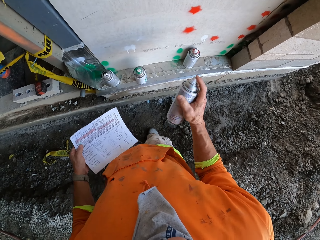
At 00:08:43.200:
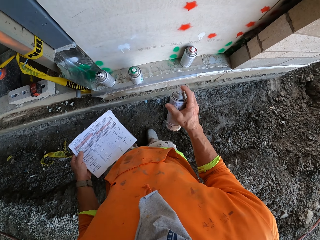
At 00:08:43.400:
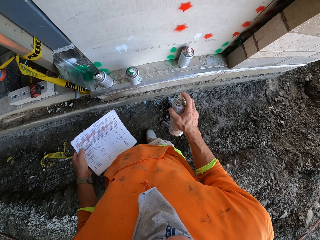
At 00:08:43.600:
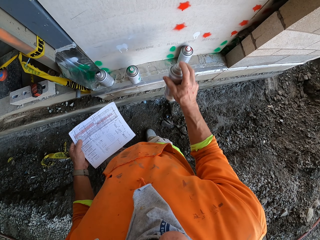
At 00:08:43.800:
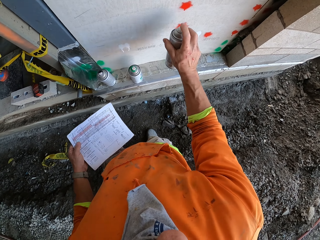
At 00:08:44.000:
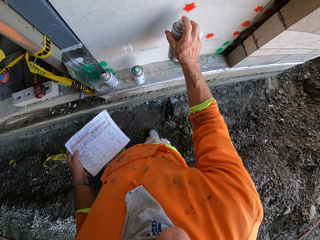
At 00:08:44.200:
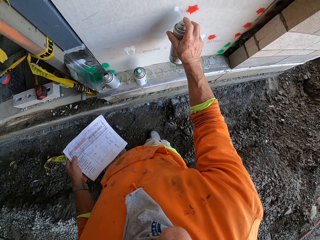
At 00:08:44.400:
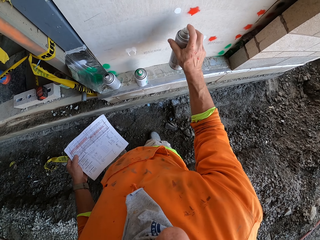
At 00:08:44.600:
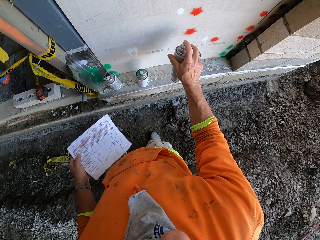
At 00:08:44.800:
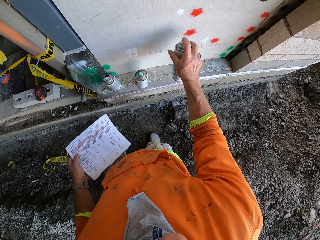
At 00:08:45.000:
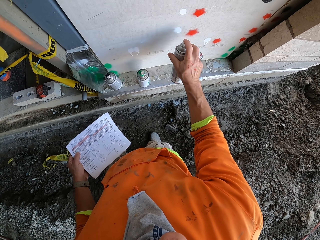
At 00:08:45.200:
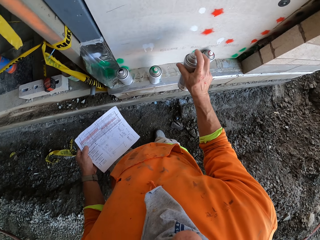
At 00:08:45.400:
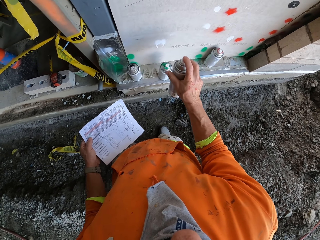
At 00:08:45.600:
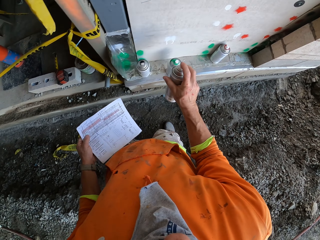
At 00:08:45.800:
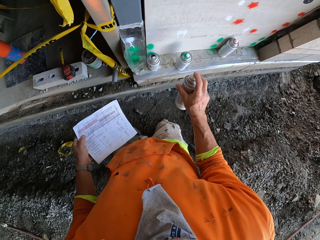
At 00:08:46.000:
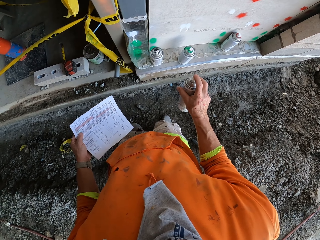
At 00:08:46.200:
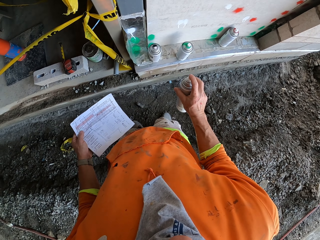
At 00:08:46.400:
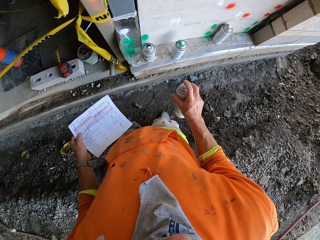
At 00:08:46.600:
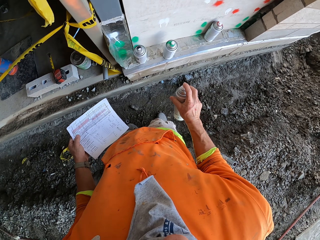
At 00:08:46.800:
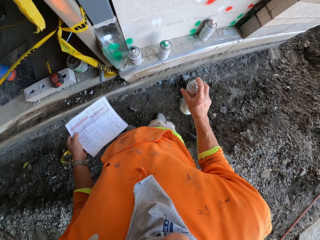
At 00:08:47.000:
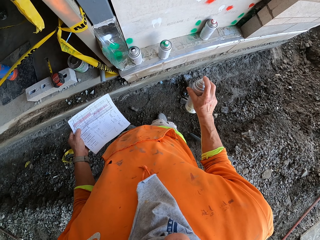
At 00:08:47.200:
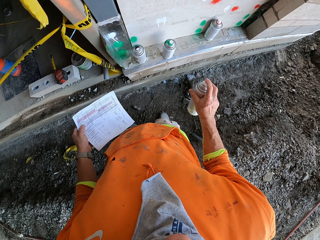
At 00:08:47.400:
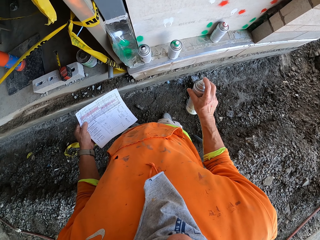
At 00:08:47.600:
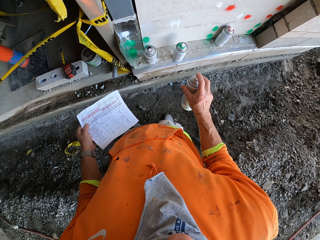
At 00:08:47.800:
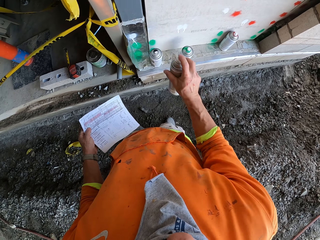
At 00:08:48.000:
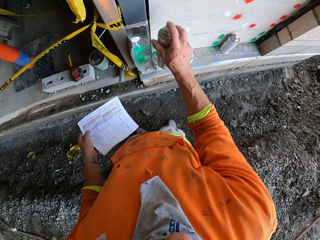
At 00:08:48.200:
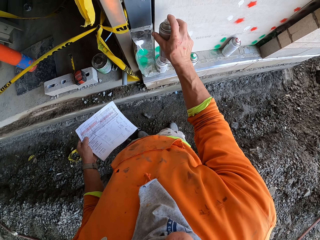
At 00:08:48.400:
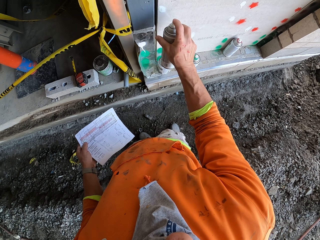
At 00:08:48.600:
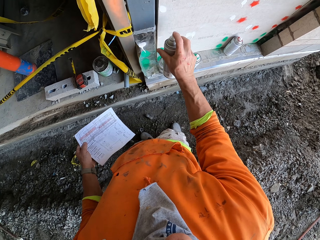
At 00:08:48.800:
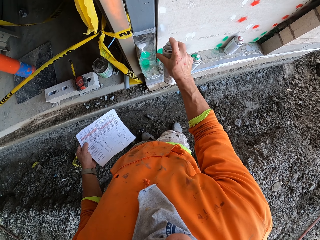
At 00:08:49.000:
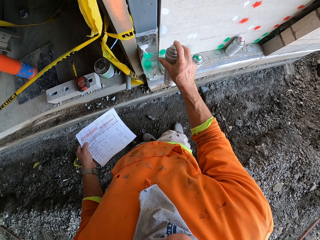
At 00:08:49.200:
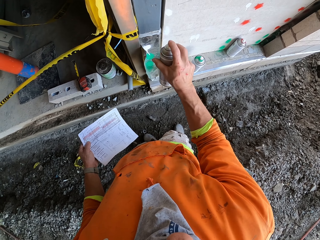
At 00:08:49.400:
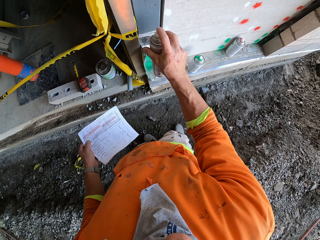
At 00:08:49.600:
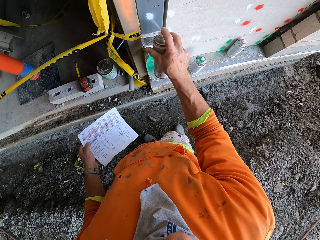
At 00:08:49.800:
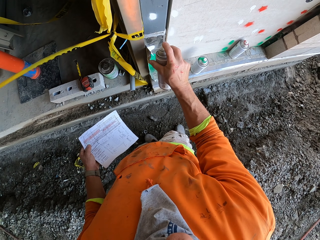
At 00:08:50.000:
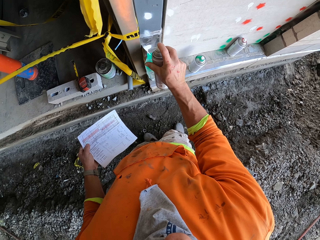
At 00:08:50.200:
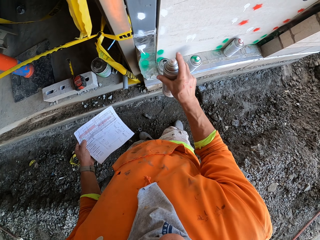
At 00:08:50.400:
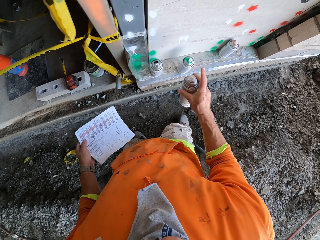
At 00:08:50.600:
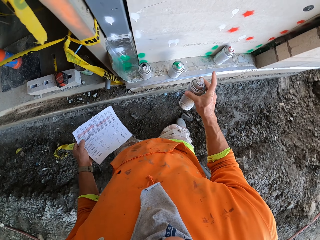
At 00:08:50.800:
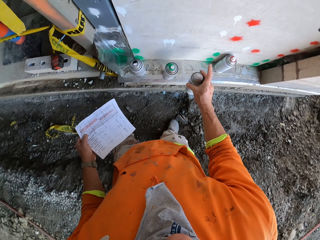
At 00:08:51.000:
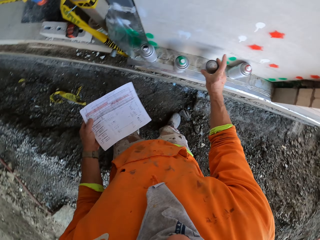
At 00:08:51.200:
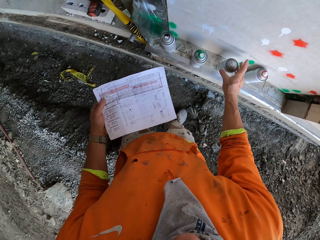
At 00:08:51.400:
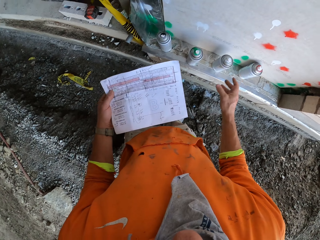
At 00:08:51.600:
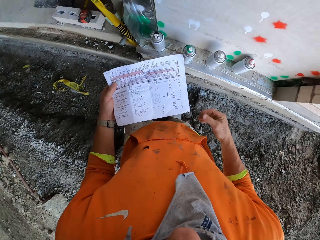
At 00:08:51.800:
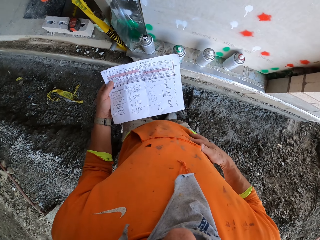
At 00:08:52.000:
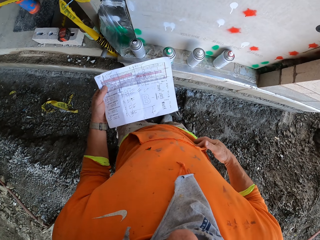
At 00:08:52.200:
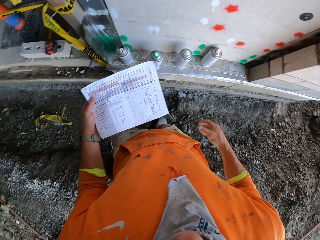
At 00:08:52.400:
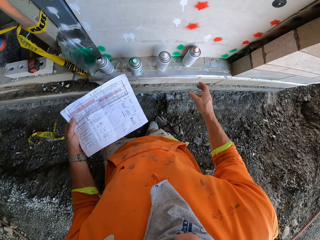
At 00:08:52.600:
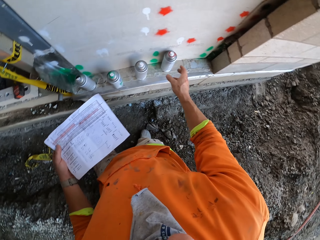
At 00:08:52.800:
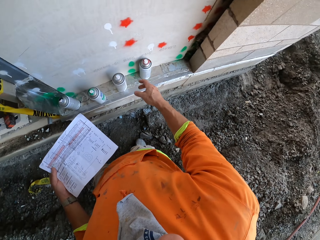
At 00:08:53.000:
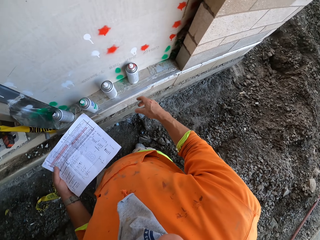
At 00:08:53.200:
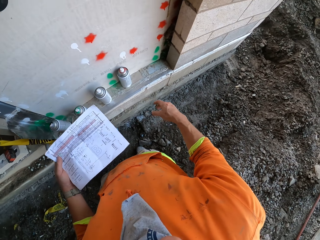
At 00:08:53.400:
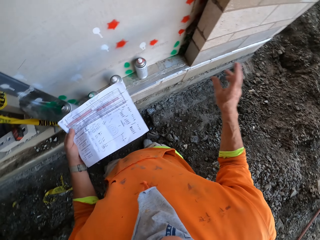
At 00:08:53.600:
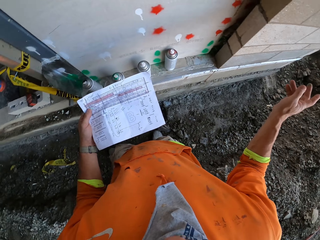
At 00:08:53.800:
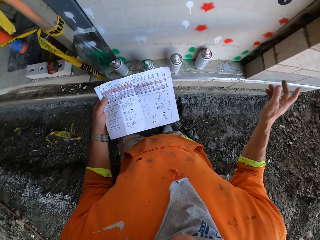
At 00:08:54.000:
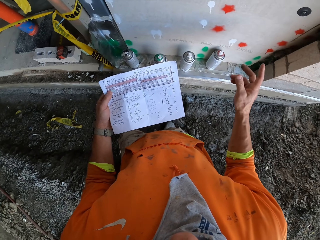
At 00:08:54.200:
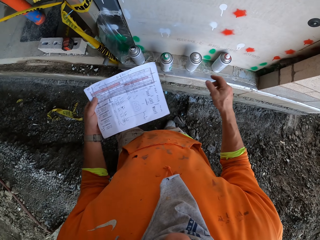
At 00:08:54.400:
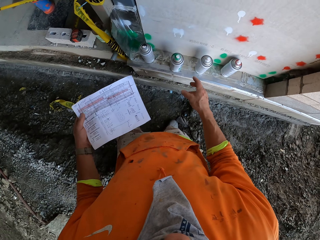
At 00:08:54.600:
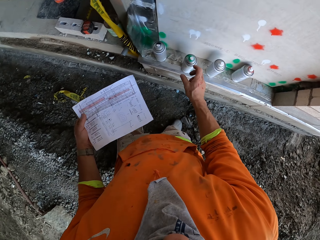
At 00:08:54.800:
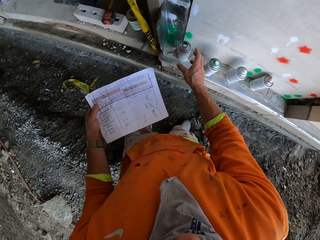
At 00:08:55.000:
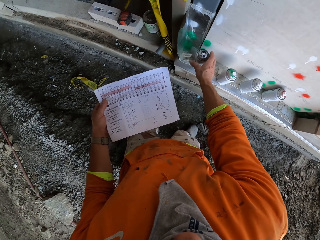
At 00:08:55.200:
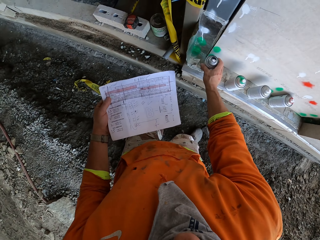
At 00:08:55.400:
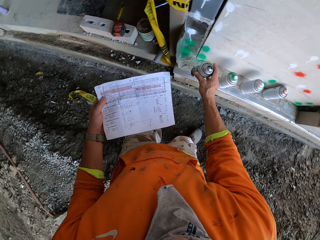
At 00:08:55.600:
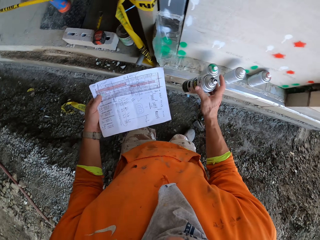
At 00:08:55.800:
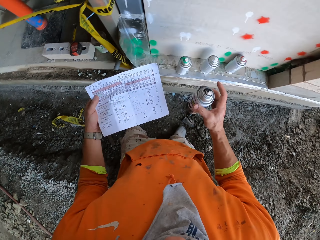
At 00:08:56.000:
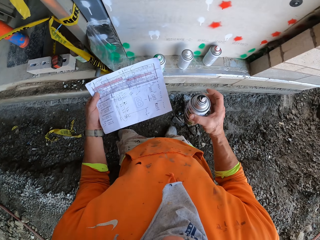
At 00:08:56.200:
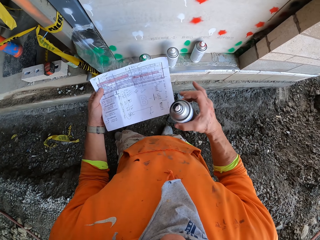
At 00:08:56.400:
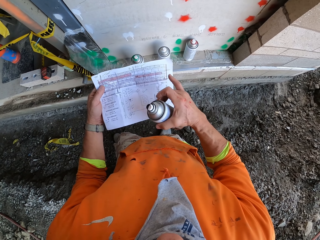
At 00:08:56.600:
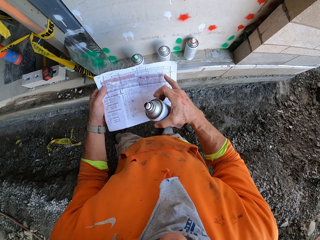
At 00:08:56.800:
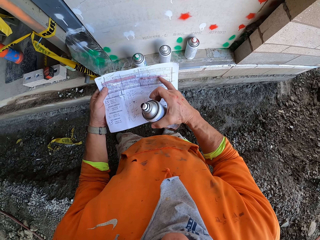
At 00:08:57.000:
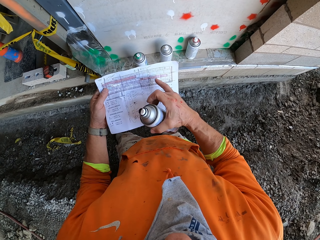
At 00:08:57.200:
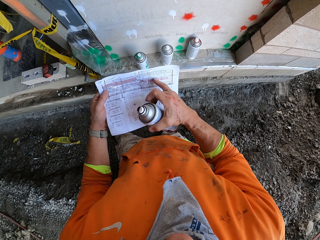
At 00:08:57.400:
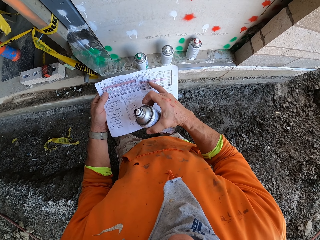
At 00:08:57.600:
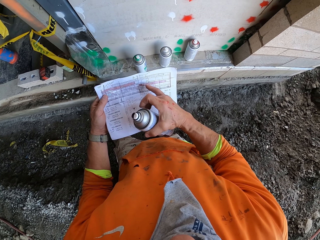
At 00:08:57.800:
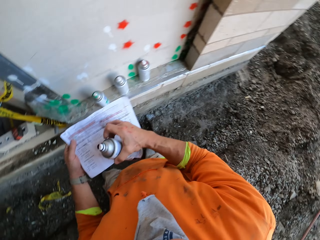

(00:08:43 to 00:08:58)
The camera wearer swings the right hand. They spray white paint on the wall using a spray paint. They stare at the wall. They spray on the wall using a spray paint. They swing the right hand. They drop the spray paint can. They swing the right hand. They wipe the right hand on the sweater. They swing the right hand. They make signs using the hand. They pick the paint can with the right hand. They touch the paper with the right hand. They read the paper.

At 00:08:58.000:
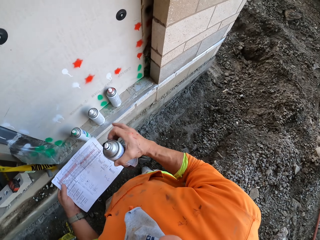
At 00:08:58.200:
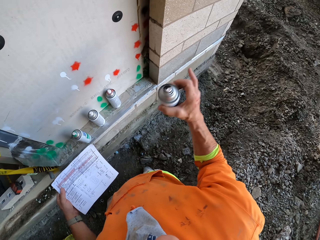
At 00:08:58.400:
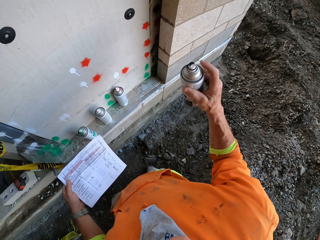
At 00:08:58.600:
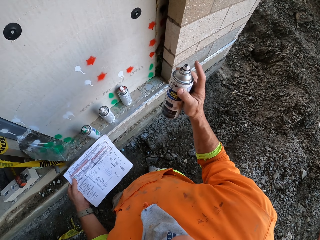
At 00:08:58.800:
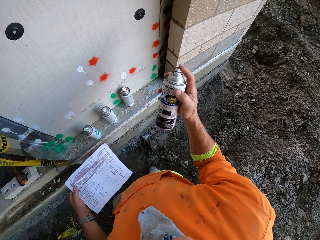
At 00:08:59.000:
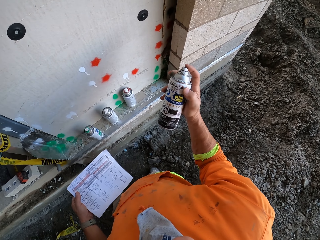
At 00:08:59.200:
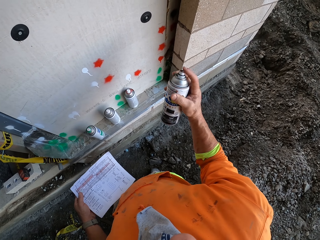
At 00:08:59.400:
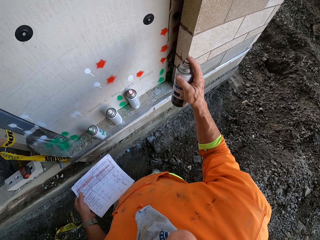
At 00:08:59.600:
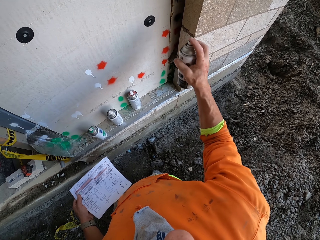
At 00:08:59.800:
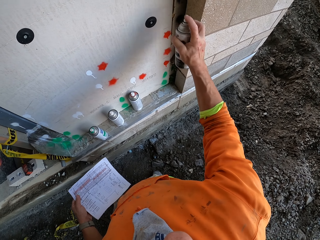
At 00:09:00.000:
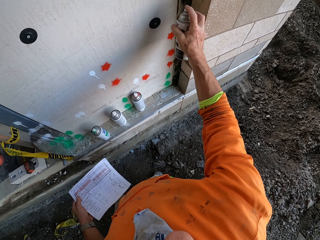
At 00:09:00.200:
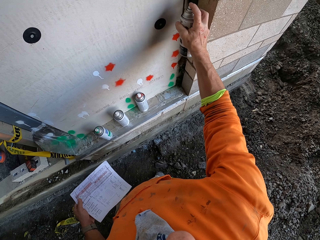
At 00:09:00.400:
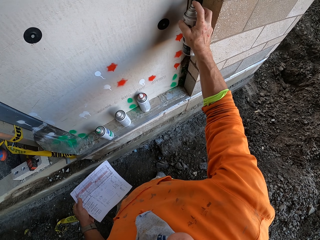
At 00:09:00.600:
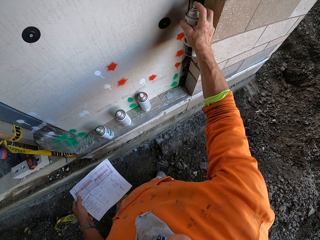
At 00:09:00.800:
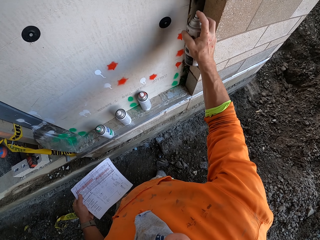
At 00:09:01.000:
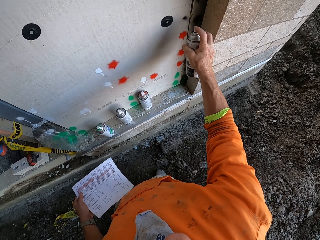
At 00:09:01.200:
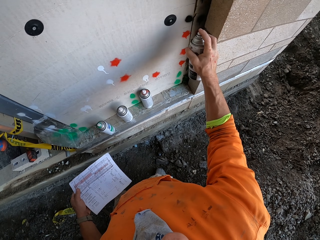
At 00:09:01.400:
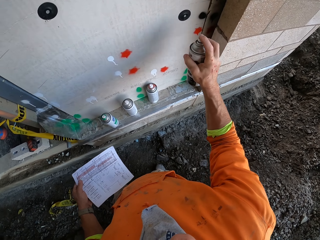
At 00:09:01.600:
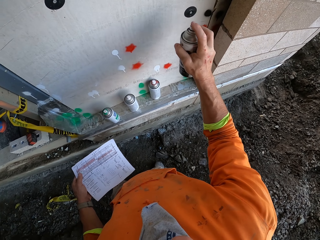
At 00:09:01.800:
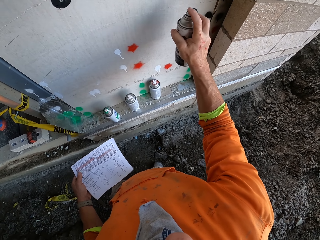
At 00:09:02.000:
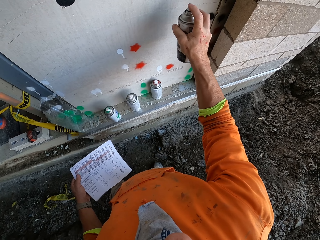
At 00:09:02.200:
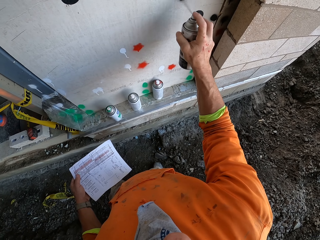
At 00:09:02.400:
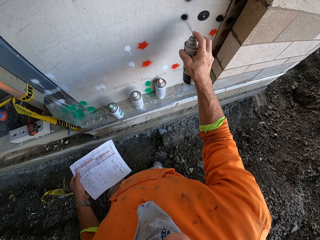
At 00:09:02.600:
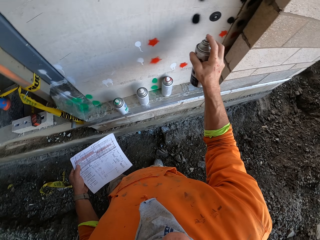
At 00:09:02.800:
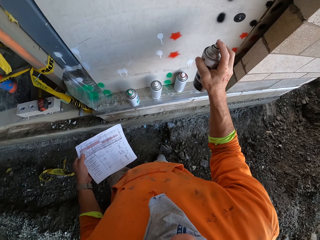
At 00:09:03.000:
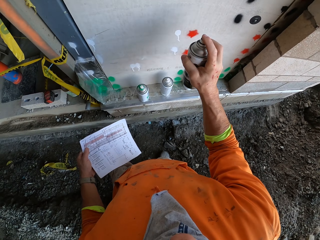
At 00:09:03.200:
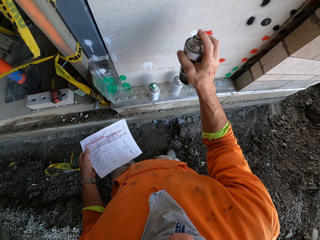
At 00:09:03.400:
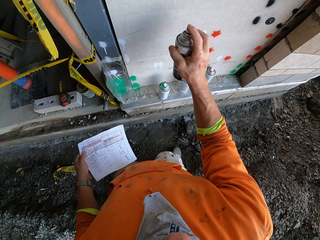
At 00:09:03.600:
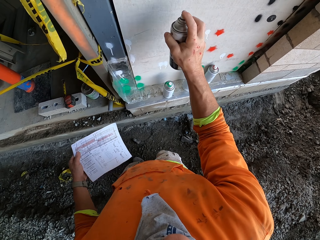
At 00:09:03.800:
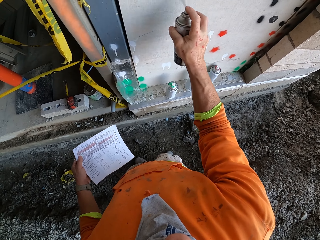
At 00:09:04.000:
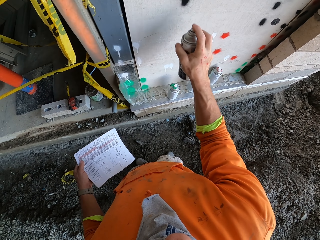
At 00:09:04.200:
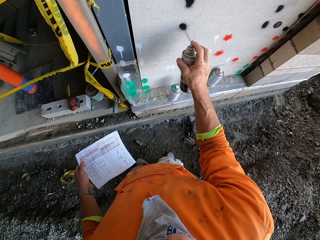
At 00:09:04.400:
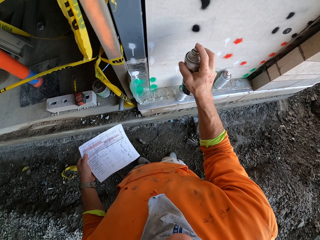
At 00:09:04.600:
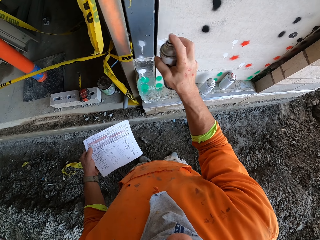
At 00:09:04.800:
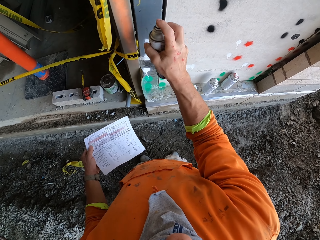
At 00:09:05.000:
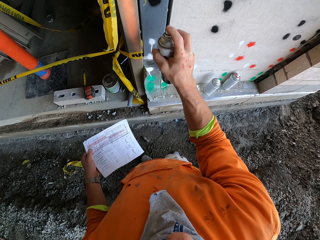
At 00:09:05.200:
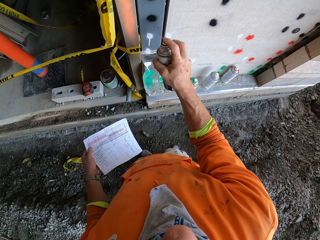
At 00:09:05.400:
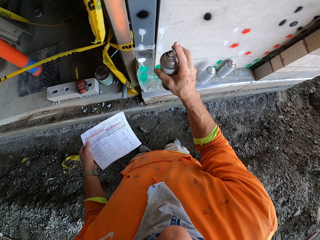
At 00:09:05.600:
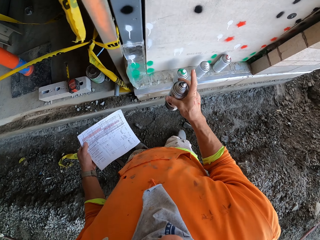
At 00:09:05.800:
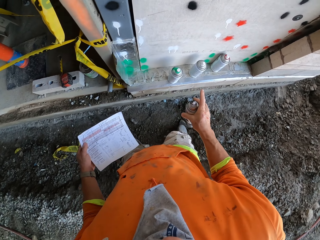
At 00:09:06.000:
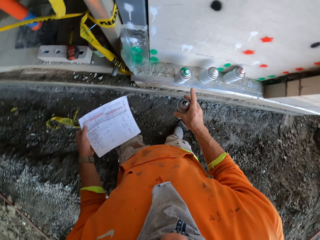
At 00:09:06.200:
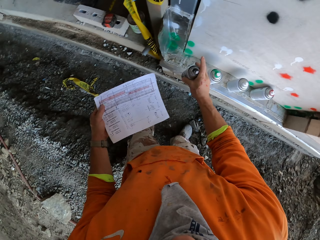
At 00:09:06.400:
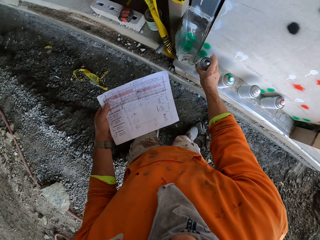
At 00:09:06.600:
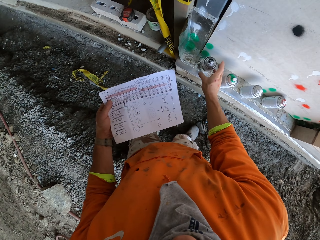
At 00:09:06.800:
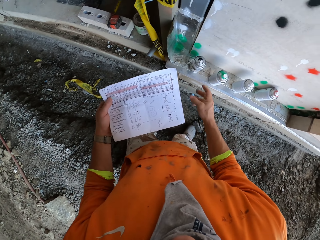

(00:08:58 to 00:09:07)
The camera wearer swings the right hand. They spray on the wall using a spray paint. They swing the right hand. They put the paint bottle down.
